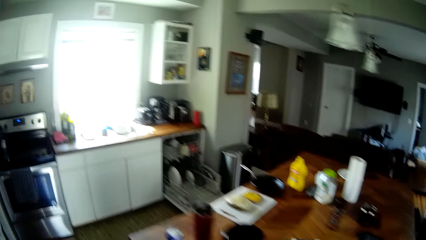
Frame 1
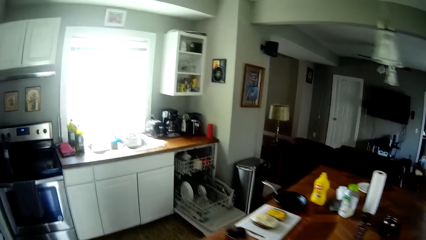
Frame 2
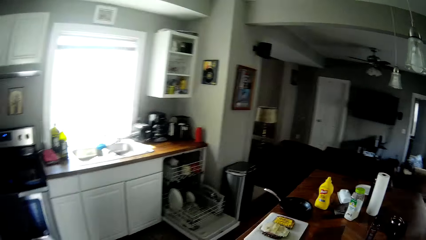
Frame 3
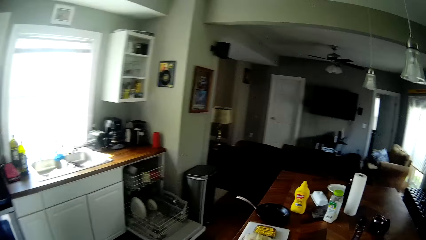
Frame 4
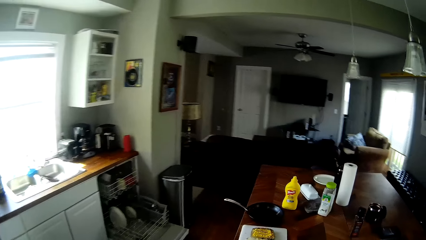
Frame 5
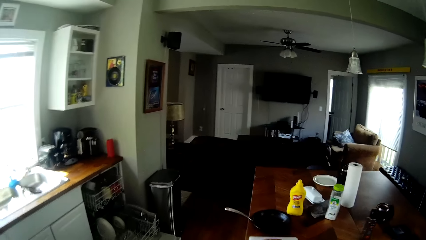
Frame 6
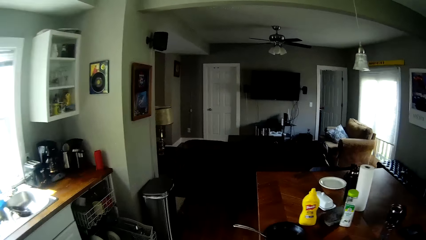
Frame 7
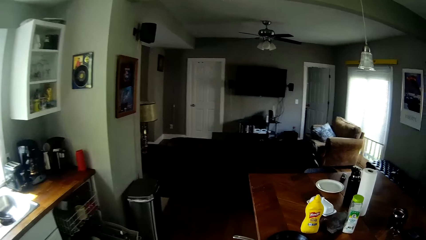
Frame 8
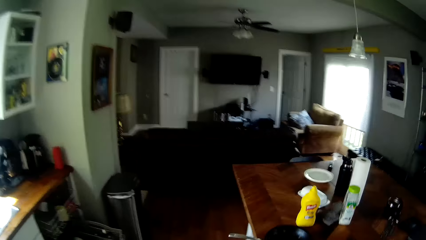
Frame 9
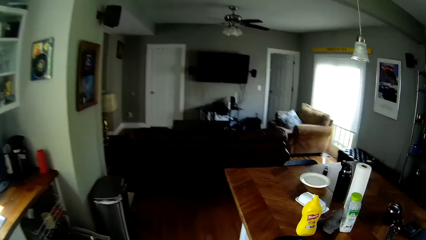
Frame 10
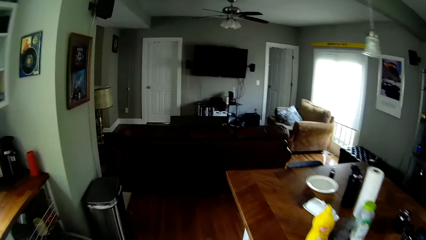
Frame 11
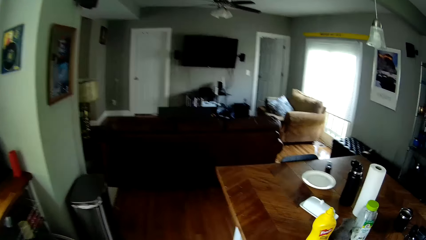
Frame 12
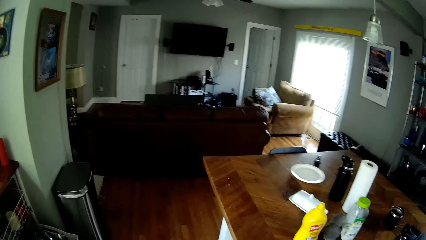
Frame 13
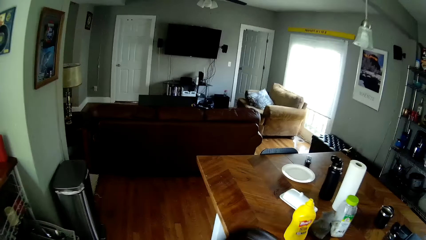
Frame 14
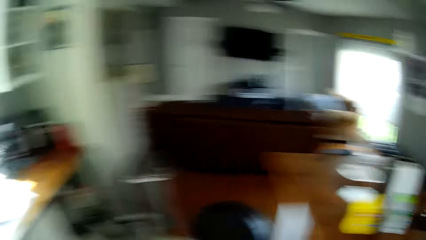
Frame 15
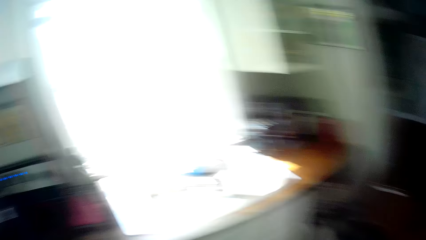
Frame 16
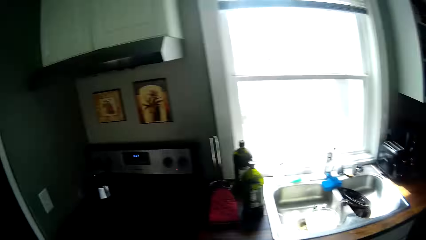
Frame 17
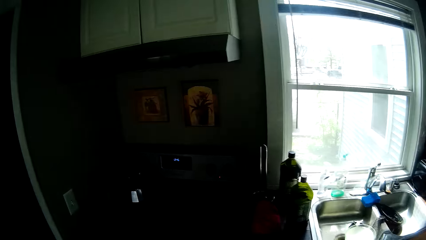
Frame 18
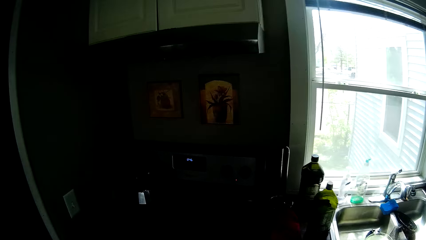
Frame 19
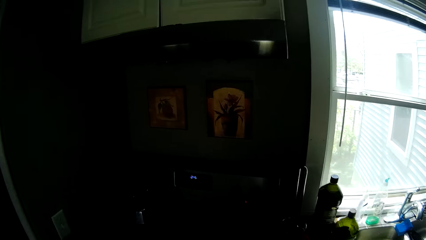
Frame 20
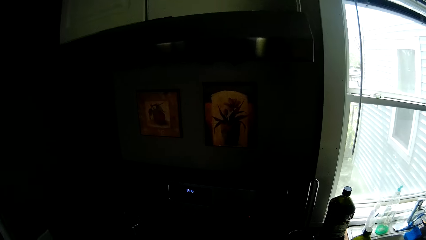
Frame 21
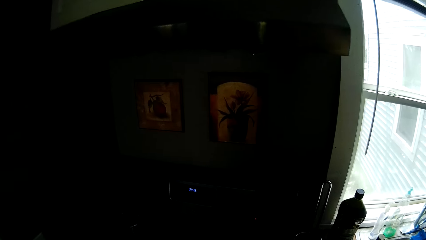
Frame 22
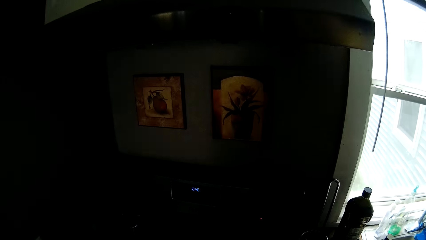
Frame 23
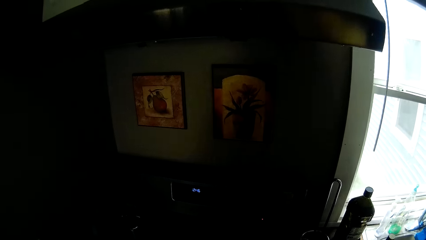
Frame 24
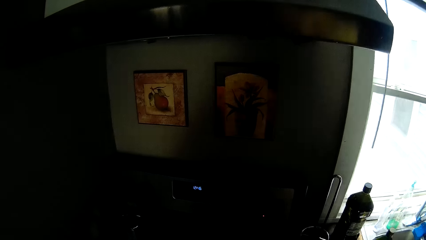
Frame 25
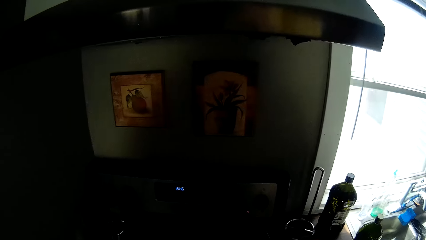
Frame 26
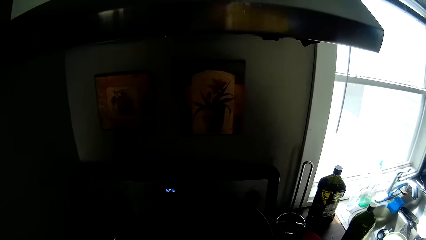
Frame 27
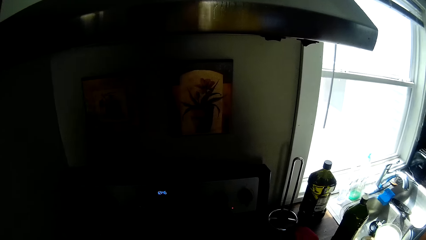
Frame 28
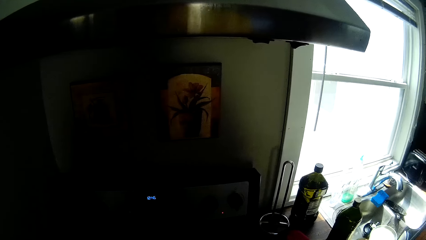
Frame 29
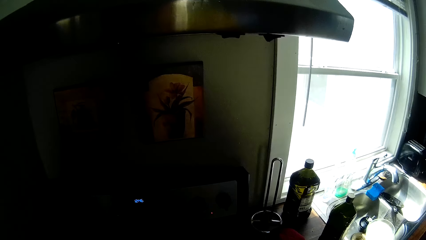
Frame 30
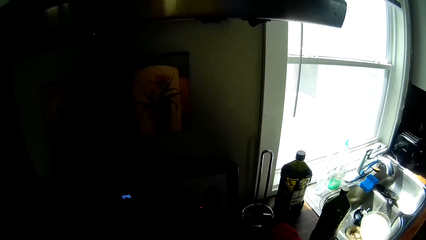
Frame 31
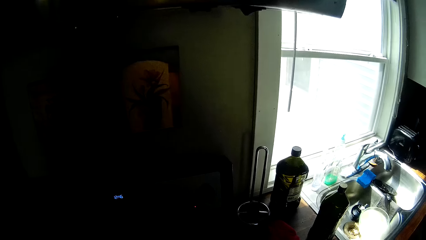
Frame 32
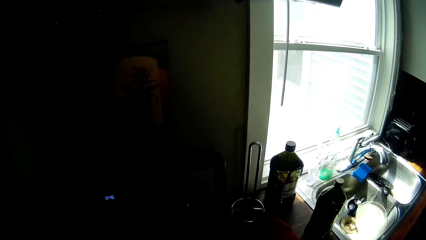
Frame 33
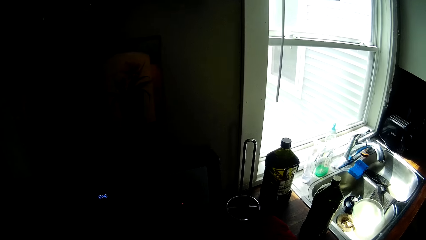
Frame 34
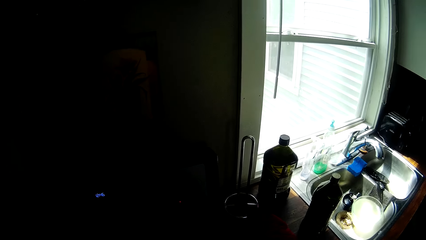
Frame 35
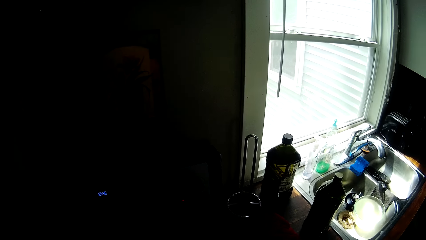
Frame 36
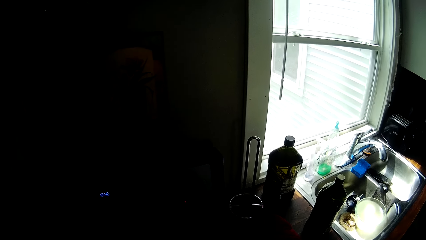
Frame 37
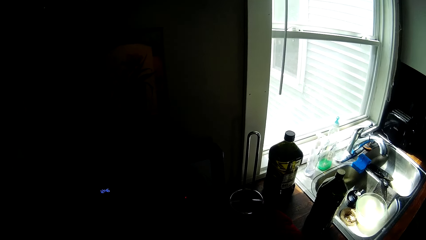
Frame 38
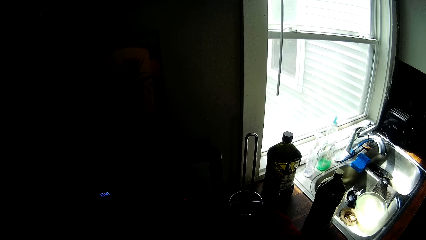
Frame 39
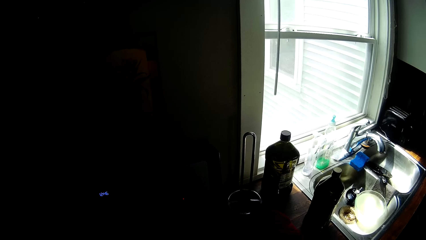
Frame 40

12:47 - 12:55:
The camera wearer picks up the frying pan.

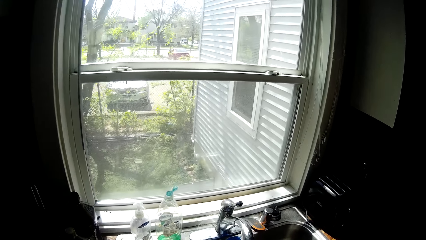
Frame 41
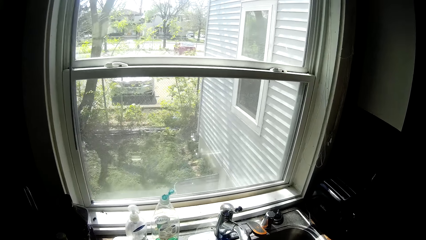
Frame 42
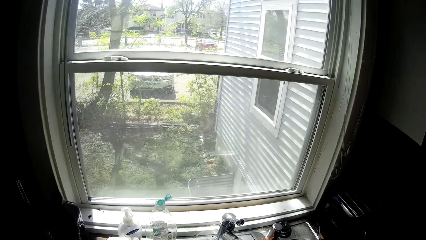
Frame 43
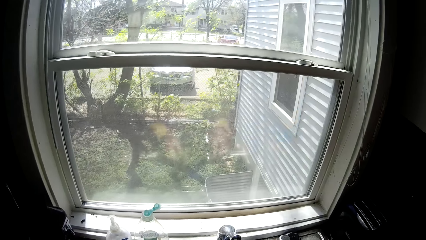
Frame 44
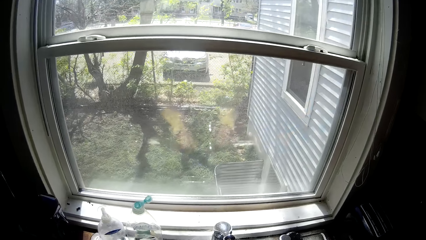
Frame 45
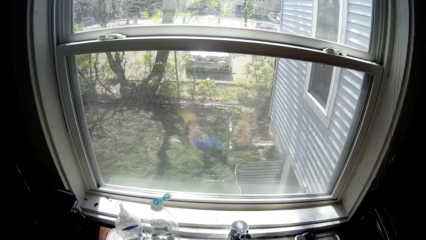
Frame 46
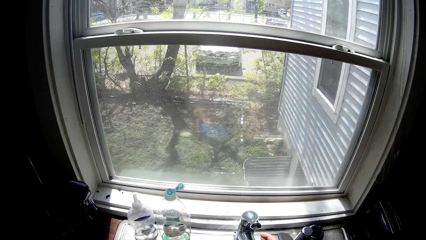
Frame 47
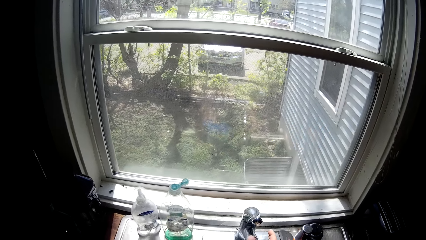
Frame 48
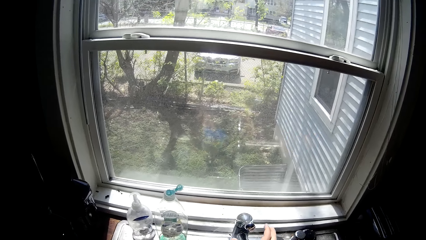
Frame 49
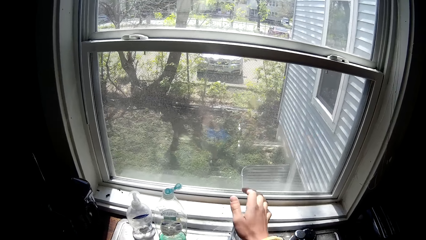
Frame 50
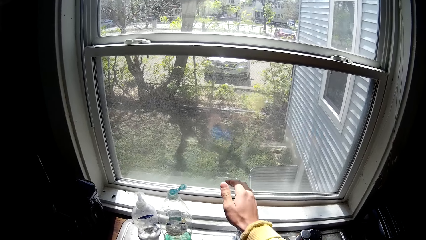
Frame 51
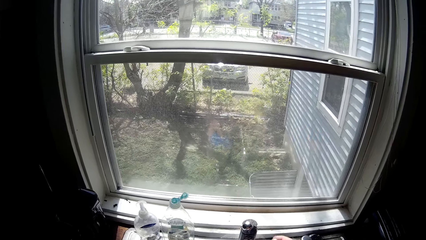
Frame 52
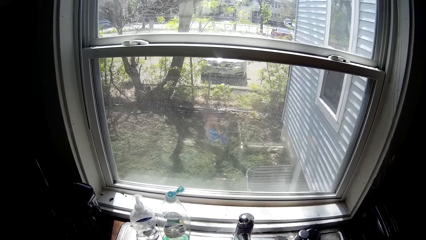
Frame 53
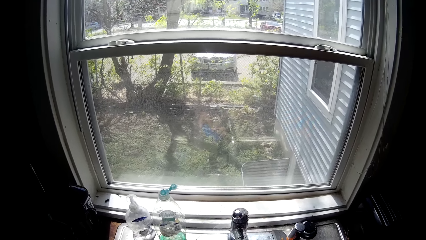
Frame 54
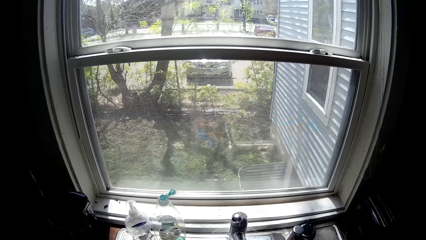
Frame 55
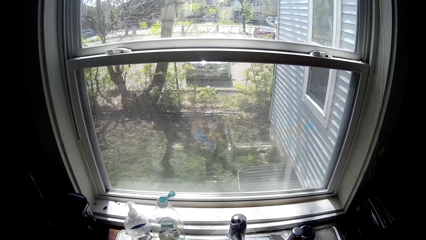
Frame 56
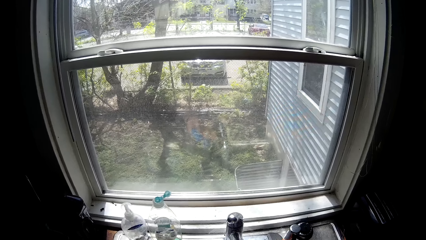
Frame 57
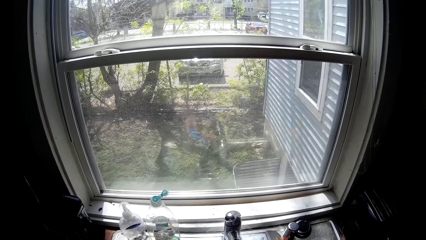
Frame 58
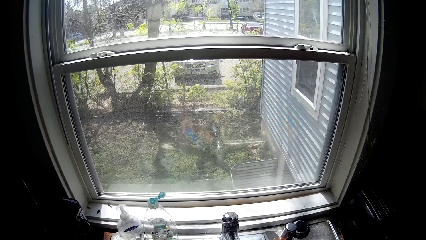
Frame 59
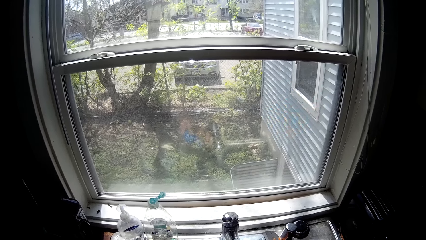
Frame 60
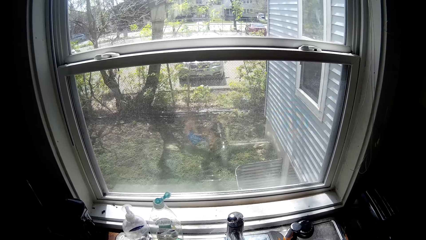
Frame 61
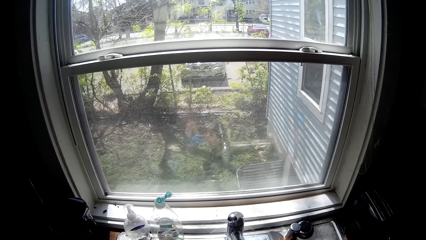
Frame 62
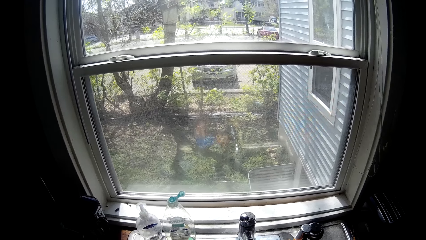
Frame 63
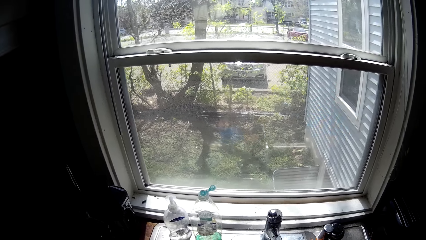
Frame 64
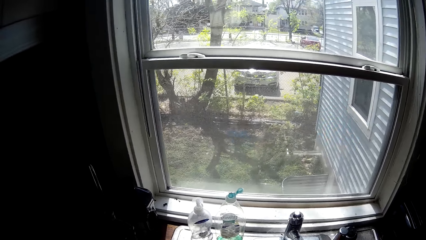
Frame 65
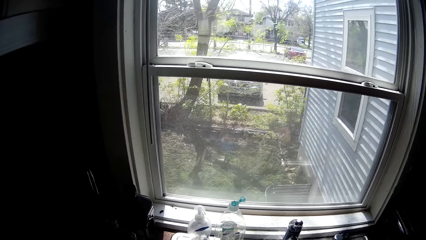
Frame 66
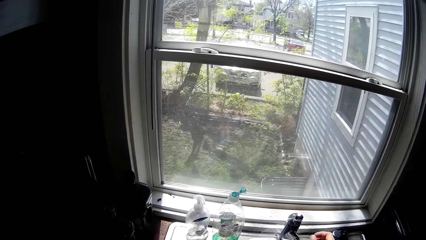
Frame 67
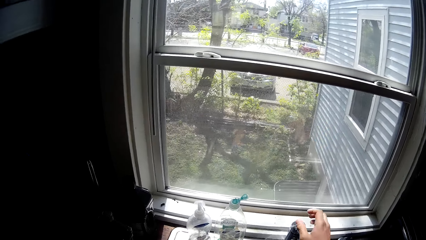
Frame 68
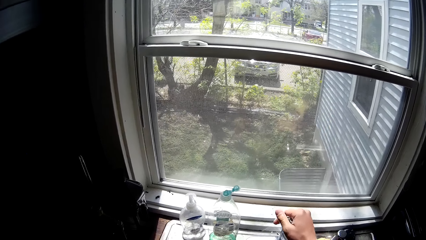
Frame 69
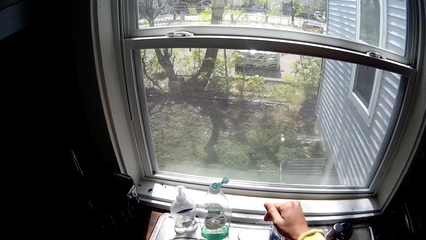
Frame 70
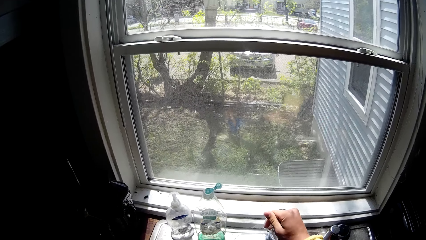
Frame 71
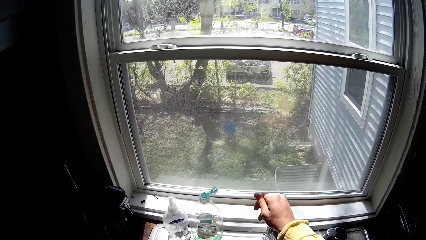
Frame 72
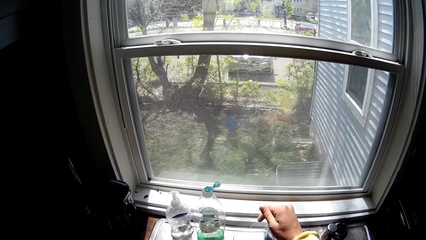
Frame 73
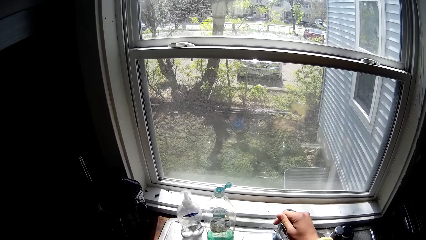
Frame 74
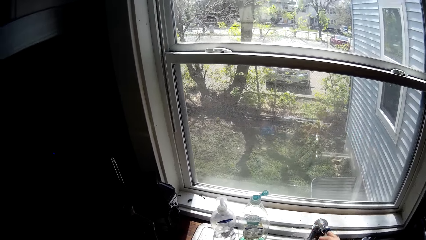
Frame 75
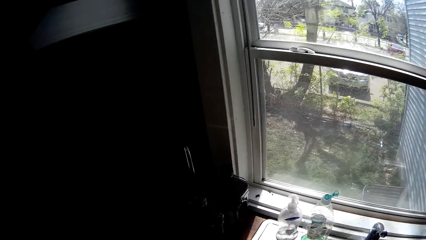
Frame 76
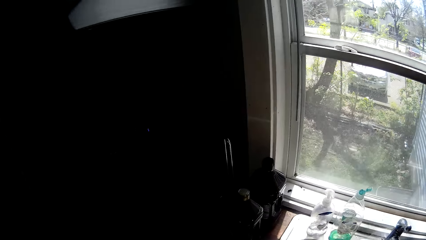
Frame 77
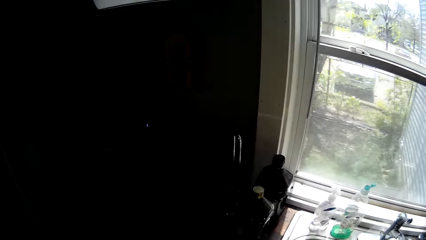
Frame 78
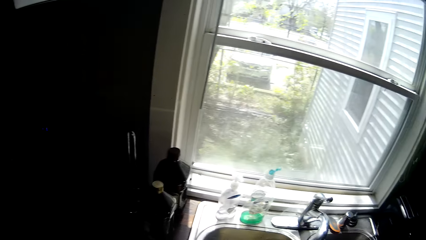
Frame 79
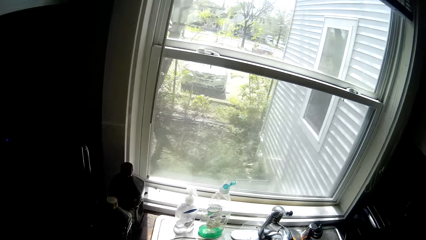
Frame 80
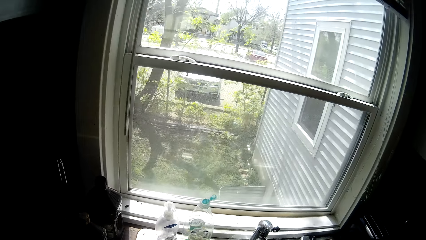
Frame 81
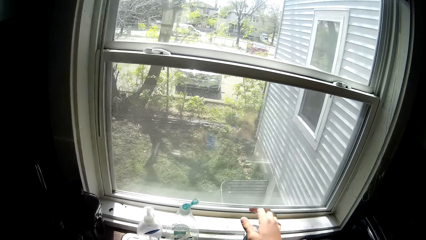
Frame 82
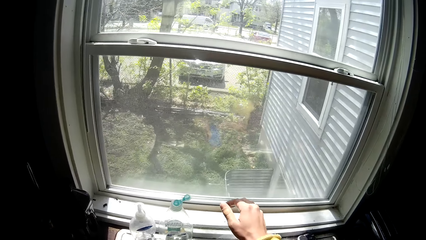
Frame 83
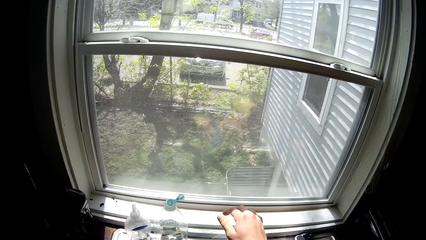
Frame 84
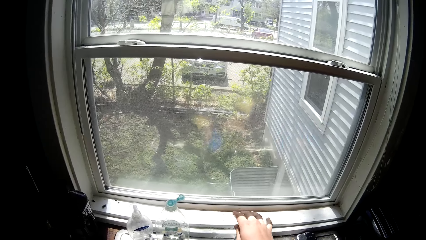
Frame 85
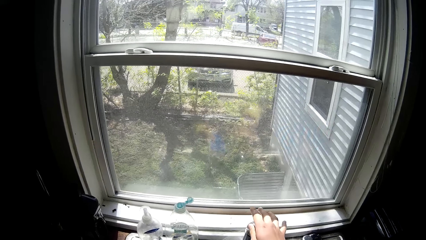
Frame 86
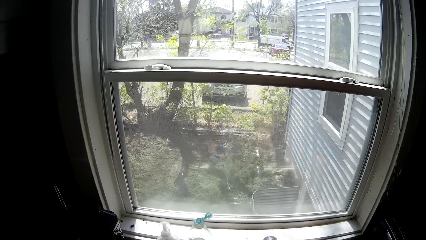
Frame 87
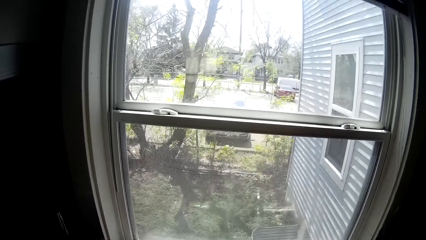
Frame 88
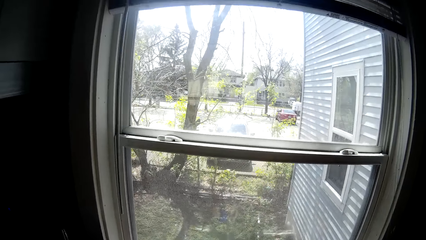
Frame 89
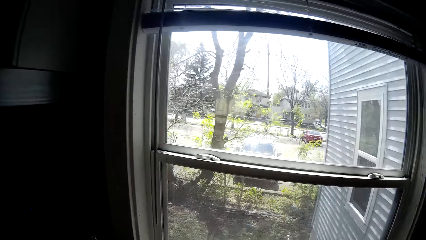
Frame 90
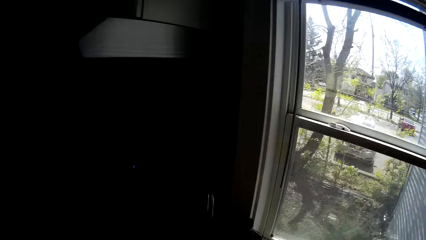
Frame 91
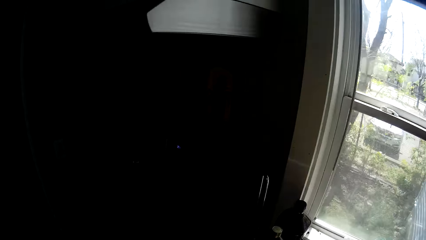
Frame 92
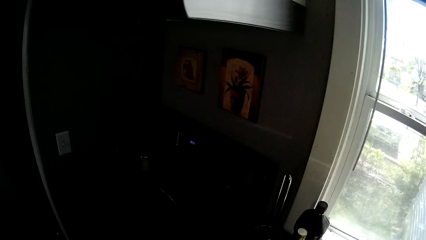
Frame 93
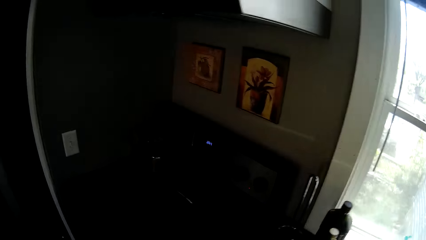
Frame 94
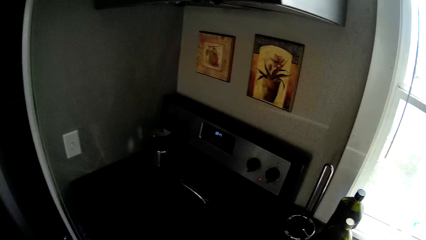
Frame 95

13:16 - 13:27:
The camera wearer opens the tap with his right hand. He cleans the cooker with a white towel. He switches on the water tap. He switches off the water tap.
